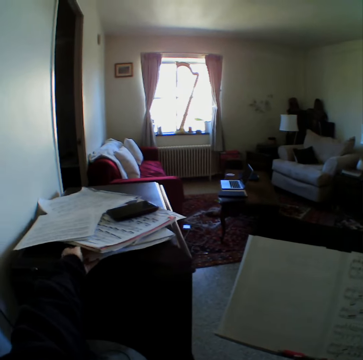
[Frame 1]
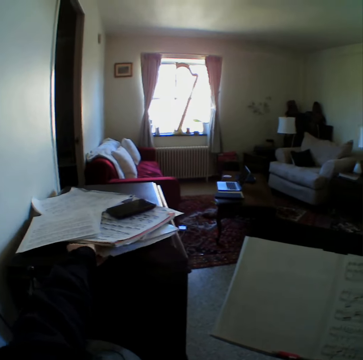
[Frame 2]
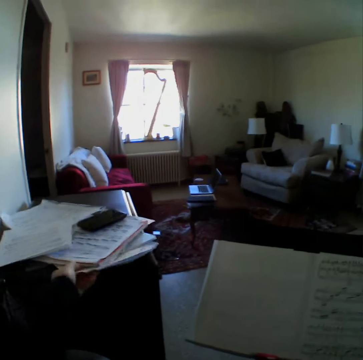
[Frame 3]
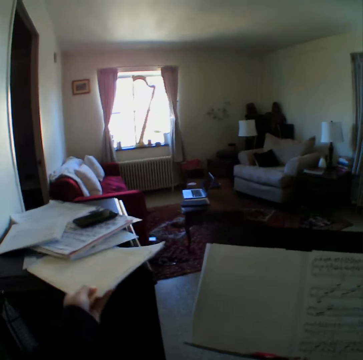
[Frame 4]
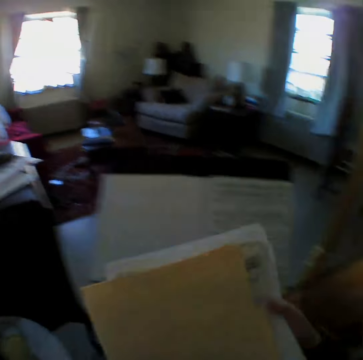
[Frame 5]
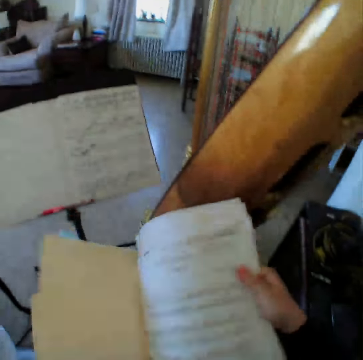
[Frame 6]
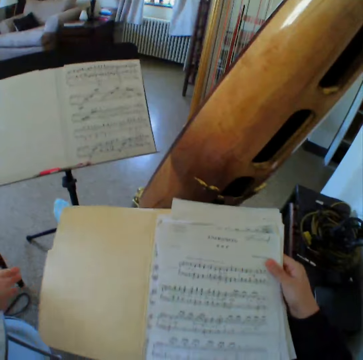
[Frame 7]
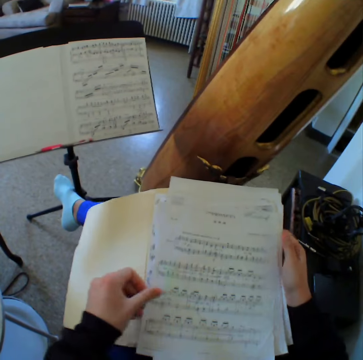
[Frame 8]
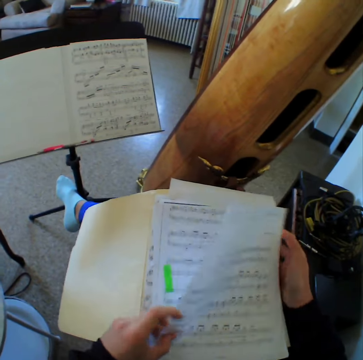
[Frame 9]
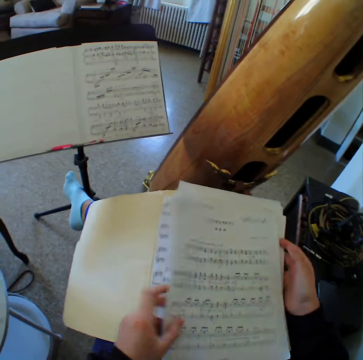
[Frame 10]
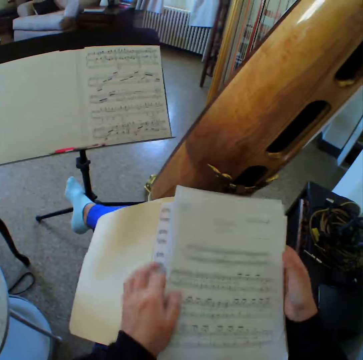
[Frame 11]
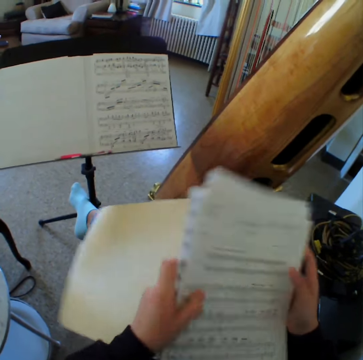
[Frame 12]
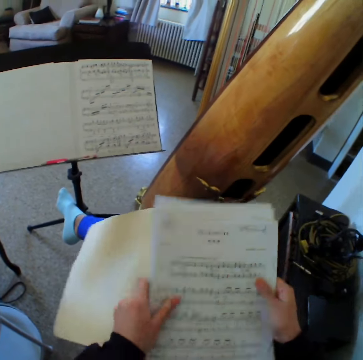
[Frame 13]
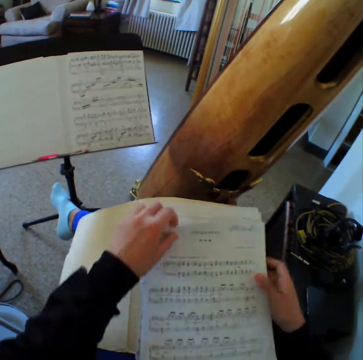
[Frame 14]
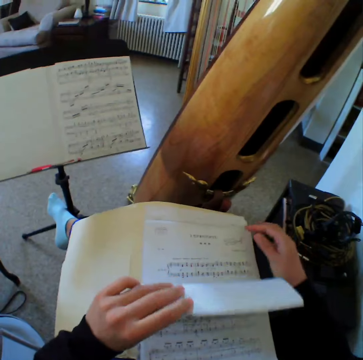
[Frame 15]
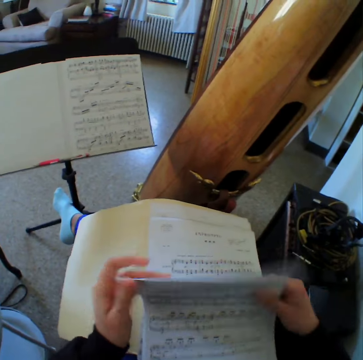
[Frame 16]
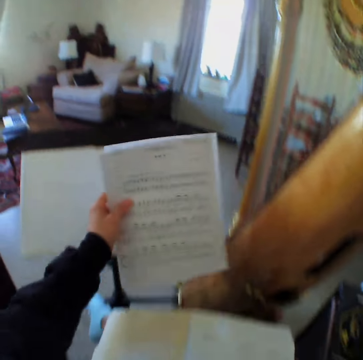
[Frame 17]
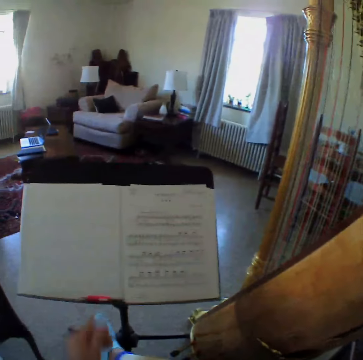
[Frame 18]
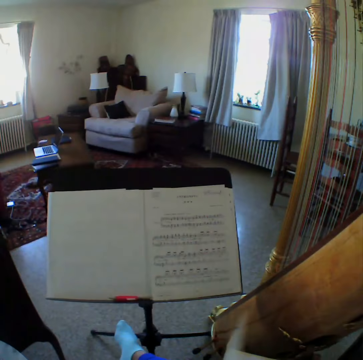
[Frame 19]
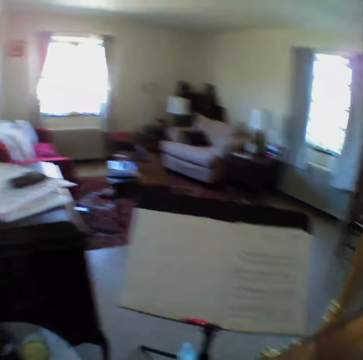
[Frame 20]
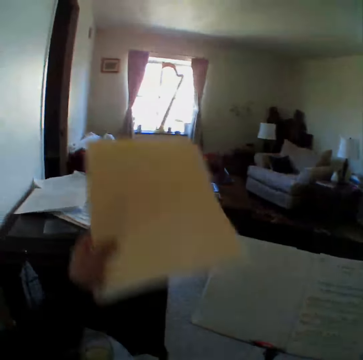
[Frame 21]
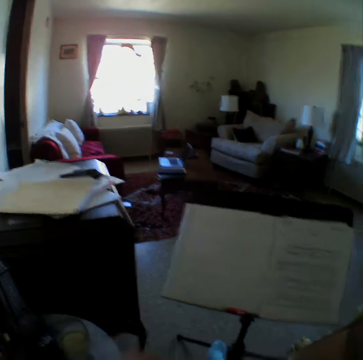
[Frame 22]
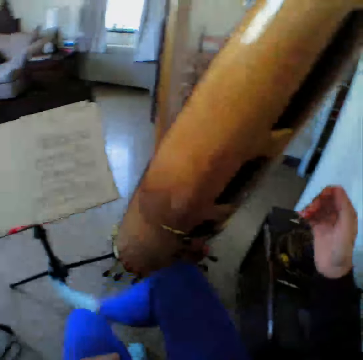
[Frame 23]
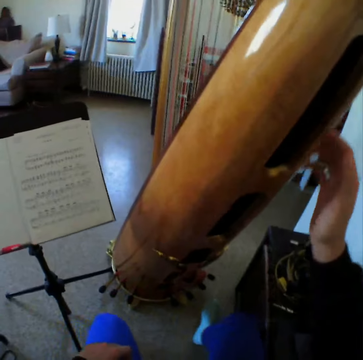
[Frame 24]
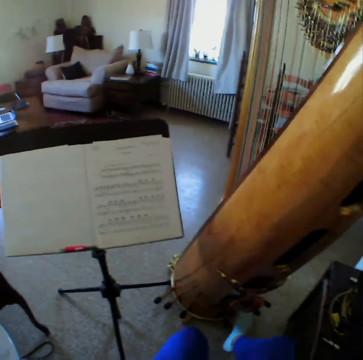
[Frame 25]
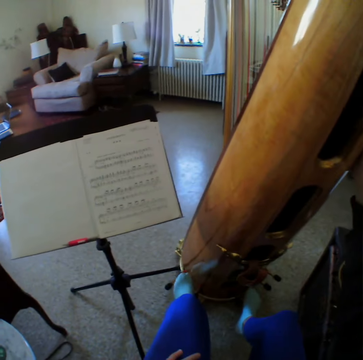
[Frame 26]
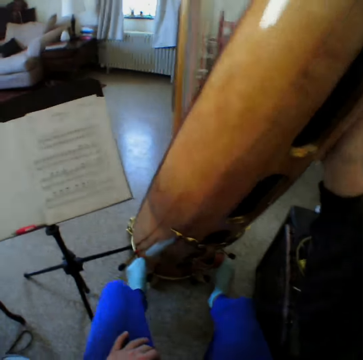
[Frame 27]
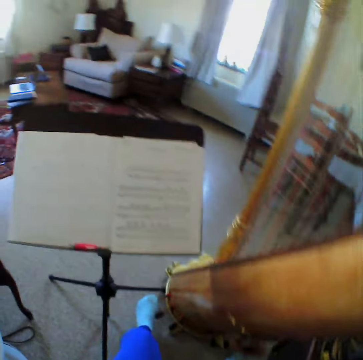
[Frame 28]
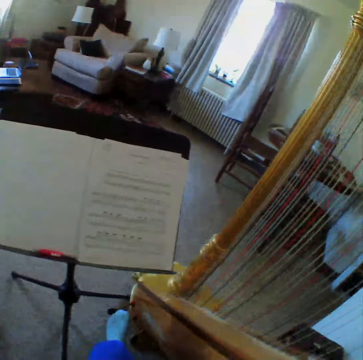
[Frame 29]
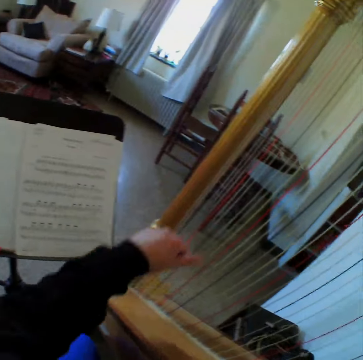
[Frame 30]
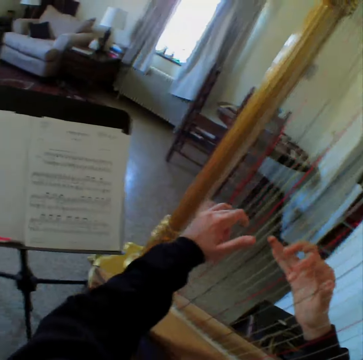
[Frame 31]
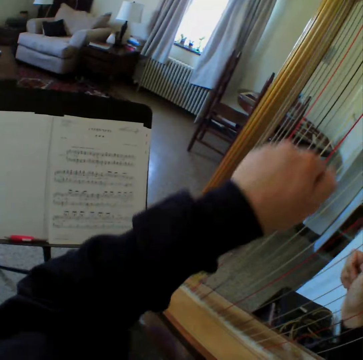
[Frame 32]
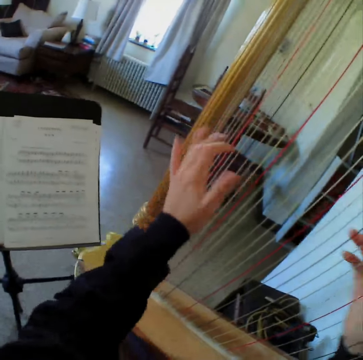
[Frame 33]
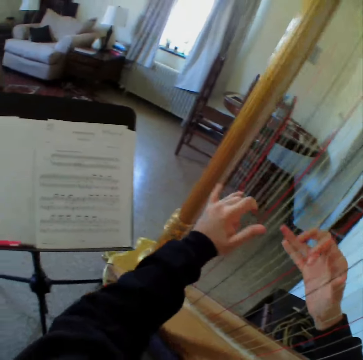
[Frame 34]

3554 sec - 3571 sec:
The camera wearer holds the file with both hands. They put the papers on the lap. They open the file with his left hand. They flip pages of the music notes in the file with both hands. They move the papers. They take some pages of the music notes from the file with both hands. They drop the pages of the music notes on the music stand with her left hand. They pass the papers to the left hand. They drop the file on the table top with her left hand. They move the legs. They touch the harp with his right hand. They move the legs. They play the harp with both hands.

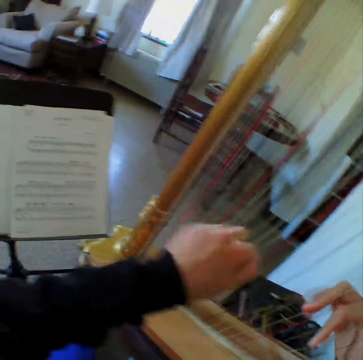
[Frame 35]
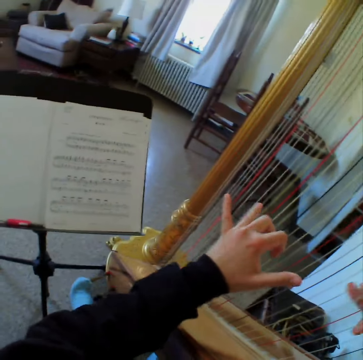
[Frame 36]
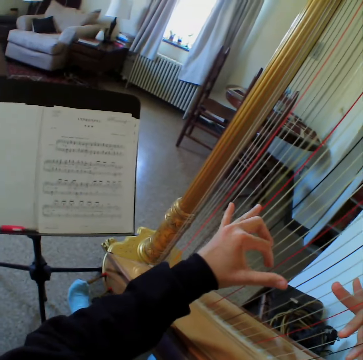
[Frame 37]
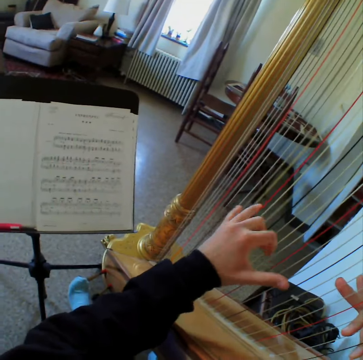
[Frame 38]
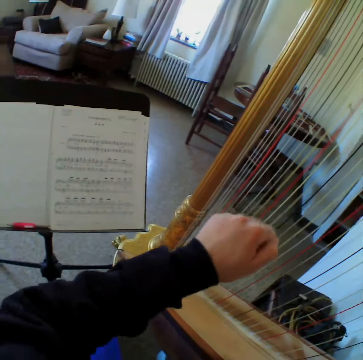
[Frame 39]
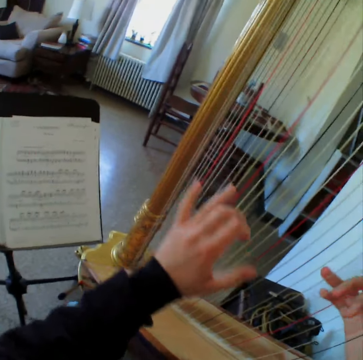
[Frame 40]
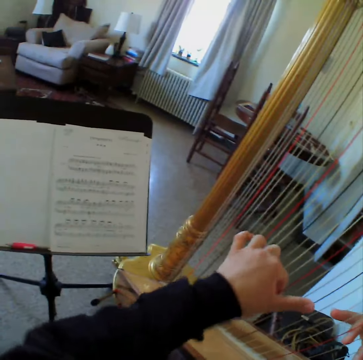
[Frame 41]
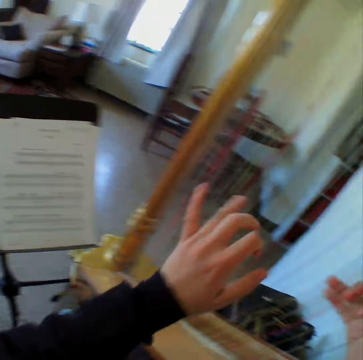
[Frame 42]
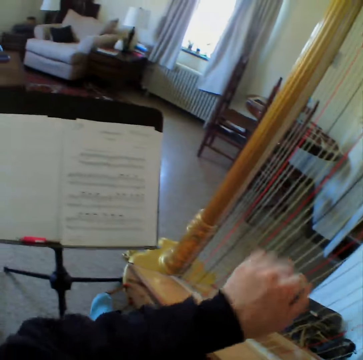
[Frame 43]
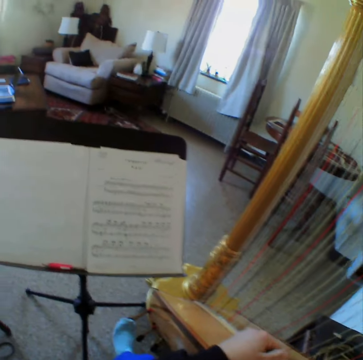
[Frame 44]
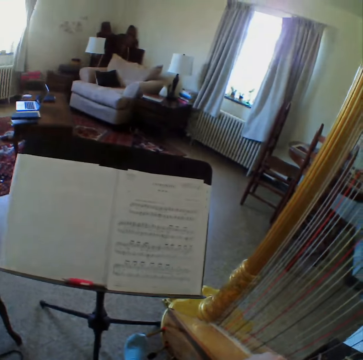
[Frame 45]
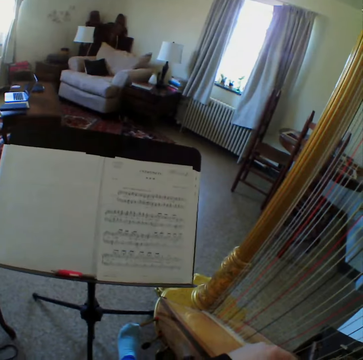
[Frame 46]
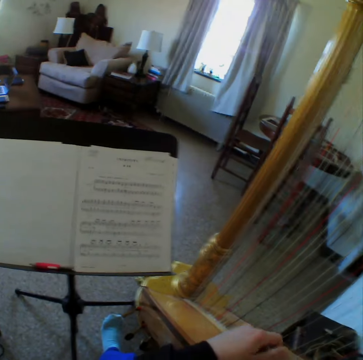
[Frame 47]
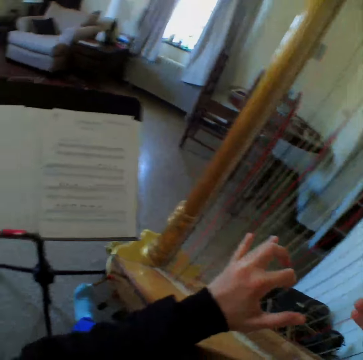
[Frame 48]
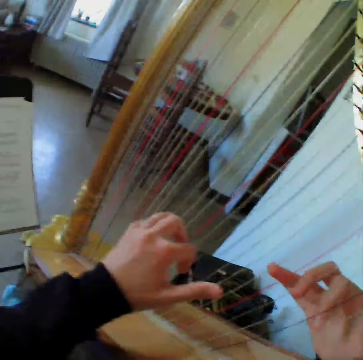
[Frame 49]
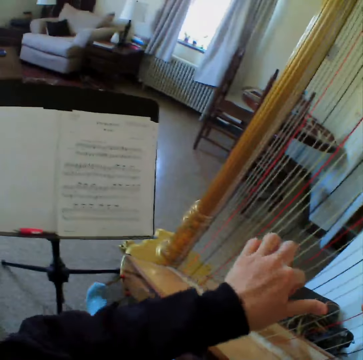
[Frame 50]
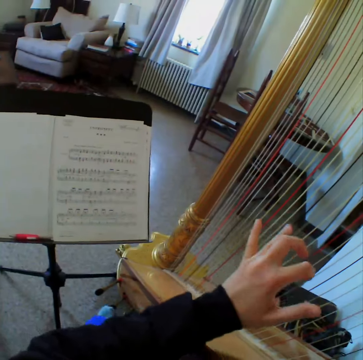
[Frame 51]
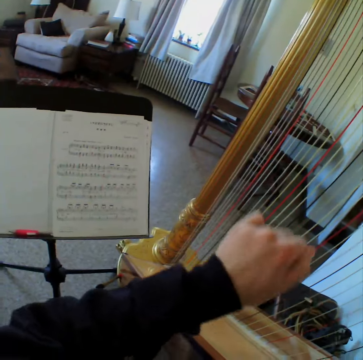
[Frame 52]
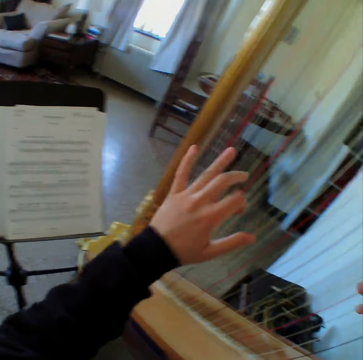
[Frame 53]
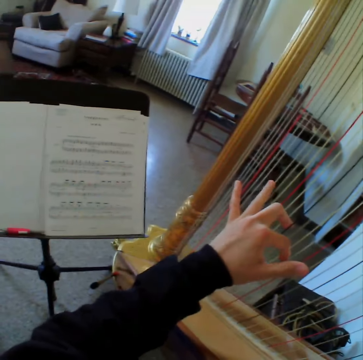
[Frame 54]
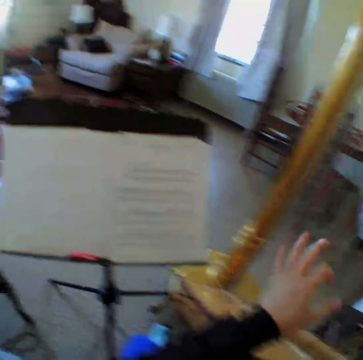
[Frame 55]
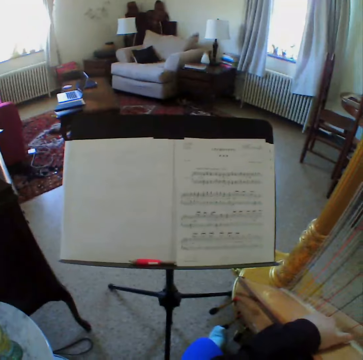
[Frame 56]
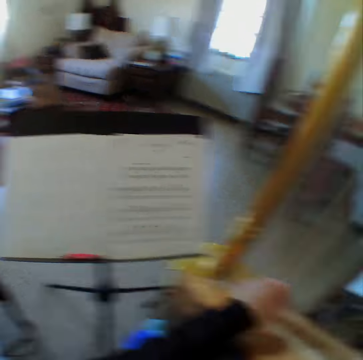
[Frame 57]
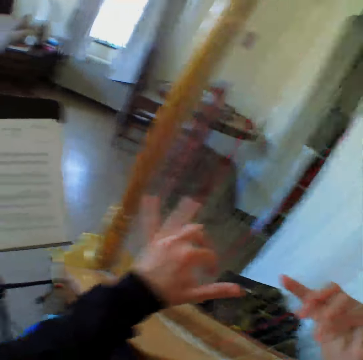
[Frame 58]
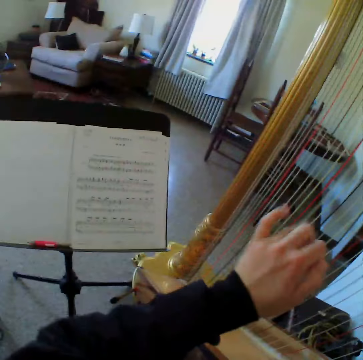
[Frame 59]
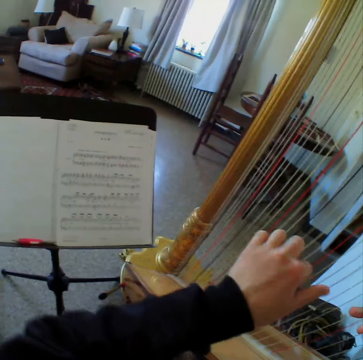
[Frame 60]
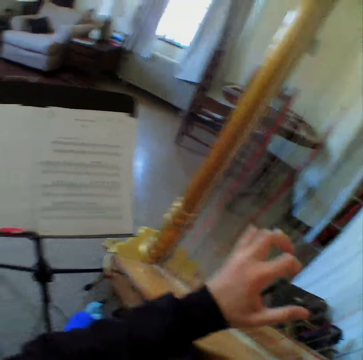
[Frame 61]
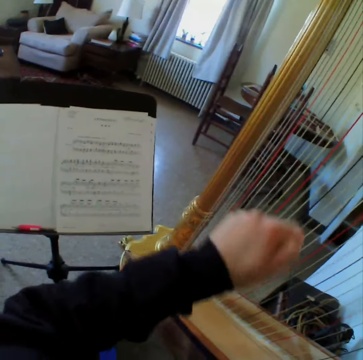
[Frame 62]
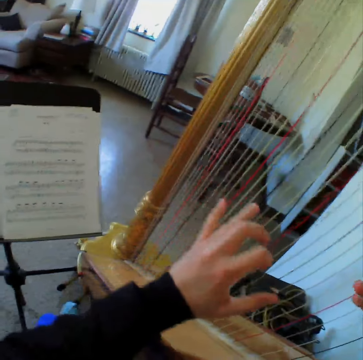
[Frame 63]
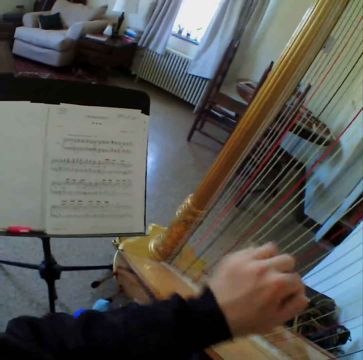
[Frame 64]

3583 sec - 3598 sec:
The camera wearer removes her left hand from the harp. She looks at the paper. She plays the harp with both hands. She looks at the paper. She plays the harp.

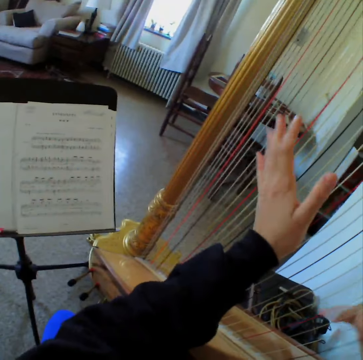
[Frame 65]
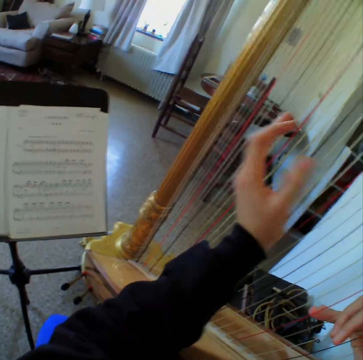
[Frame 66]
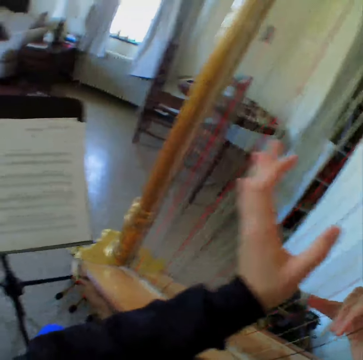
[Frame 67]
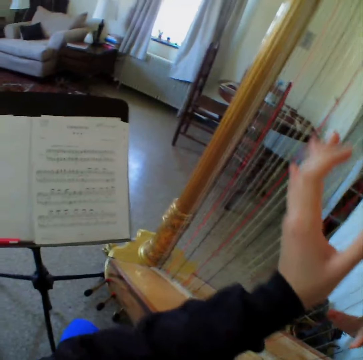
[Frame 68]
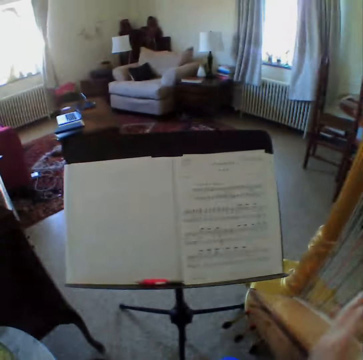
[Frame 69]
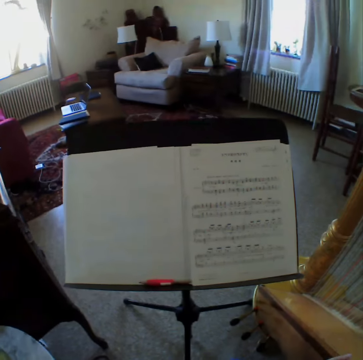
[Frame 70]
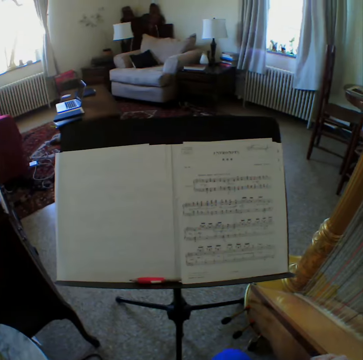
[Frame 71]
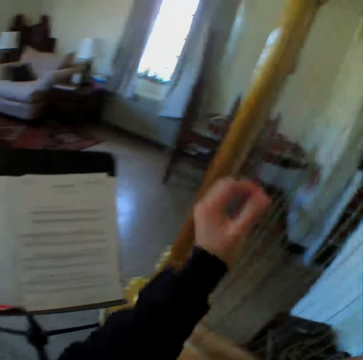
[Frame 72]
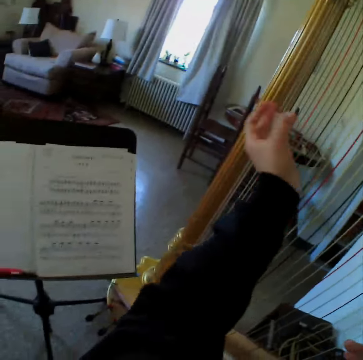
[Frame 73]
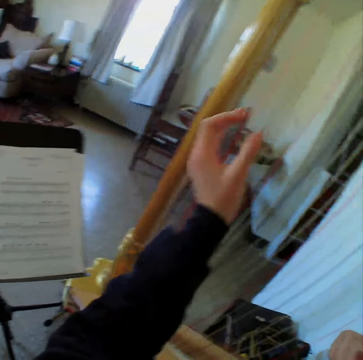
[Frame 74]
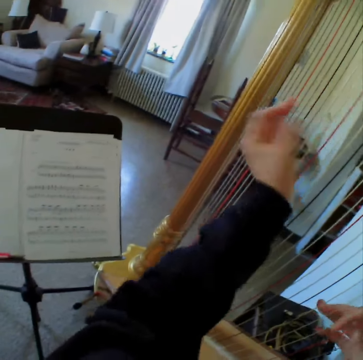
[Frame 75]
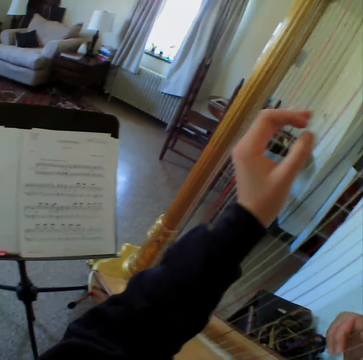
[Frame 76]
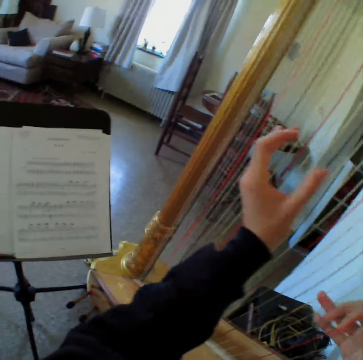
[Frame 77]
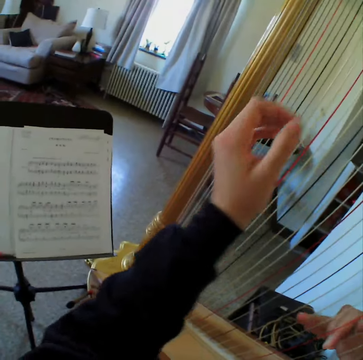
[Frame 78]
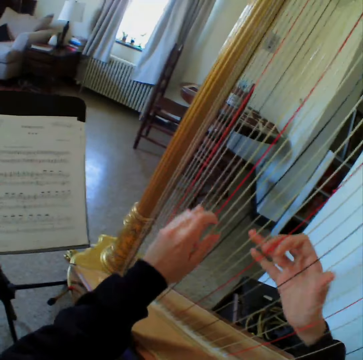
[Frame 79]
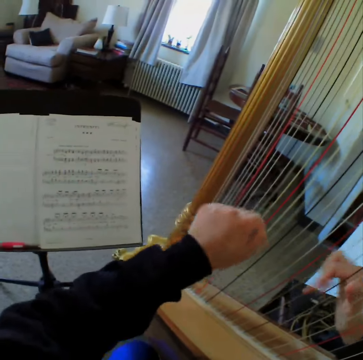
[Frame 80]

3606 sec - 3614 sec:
The camera wearer looks at the paper. They play the harp.
